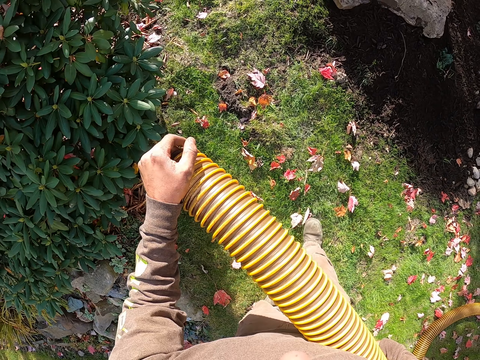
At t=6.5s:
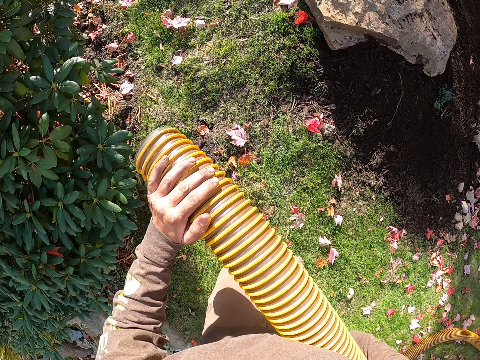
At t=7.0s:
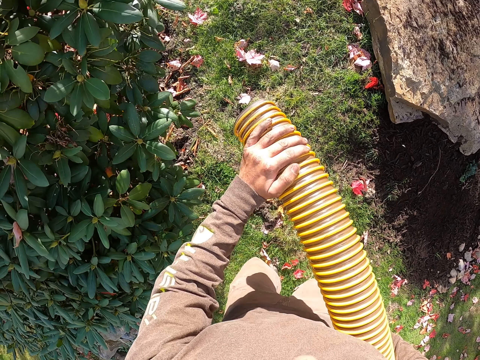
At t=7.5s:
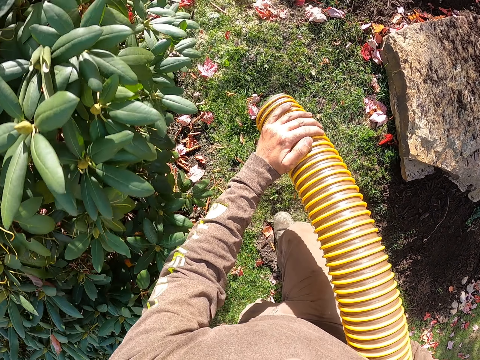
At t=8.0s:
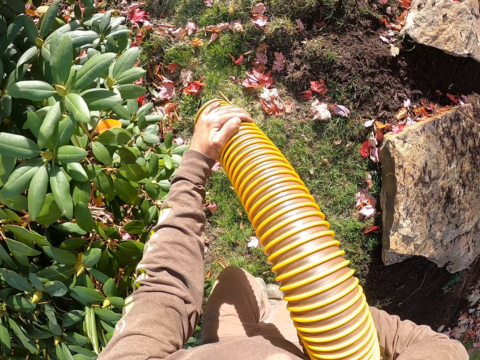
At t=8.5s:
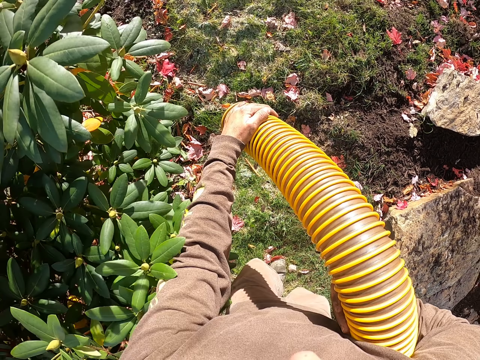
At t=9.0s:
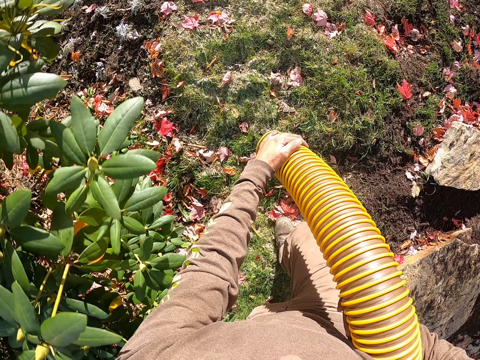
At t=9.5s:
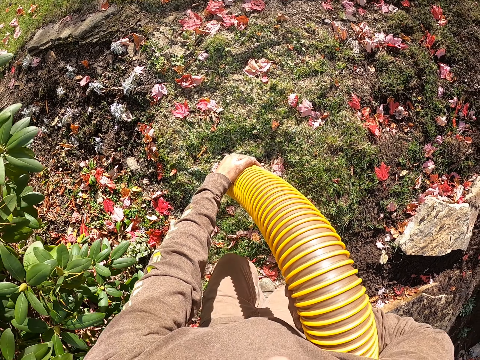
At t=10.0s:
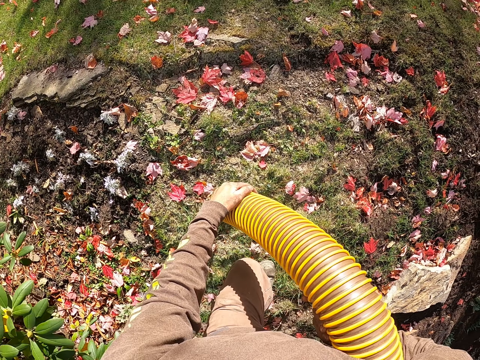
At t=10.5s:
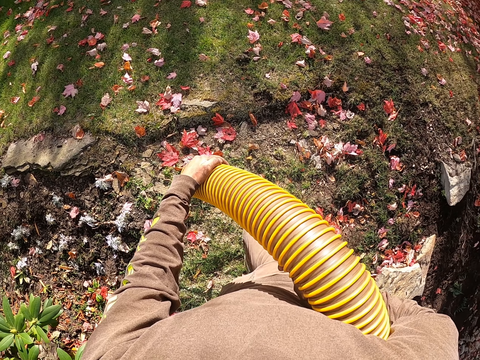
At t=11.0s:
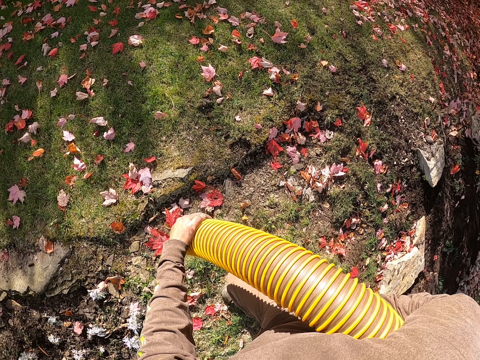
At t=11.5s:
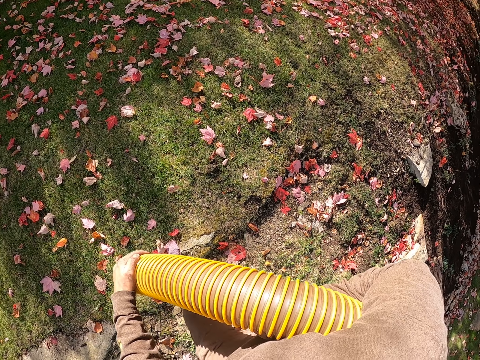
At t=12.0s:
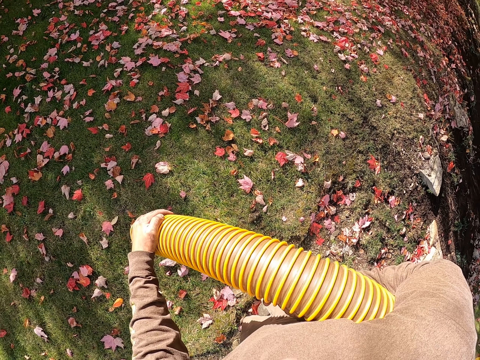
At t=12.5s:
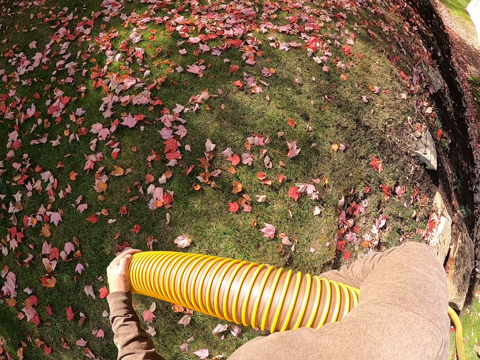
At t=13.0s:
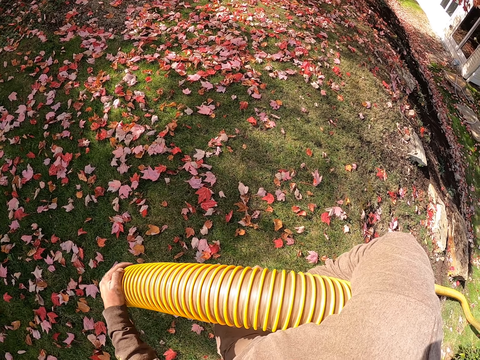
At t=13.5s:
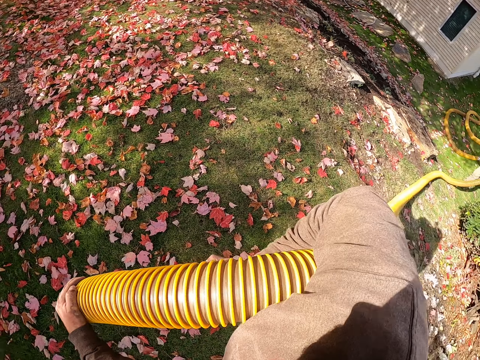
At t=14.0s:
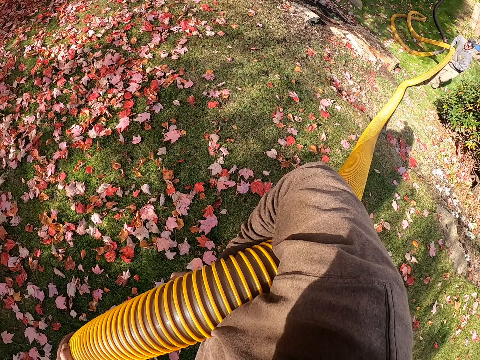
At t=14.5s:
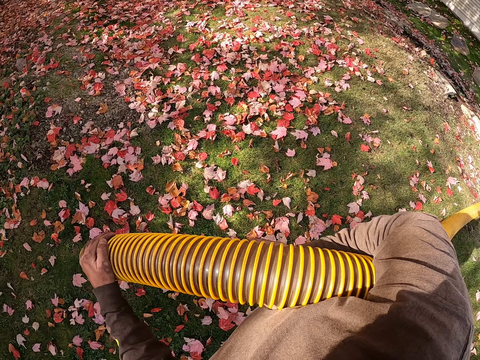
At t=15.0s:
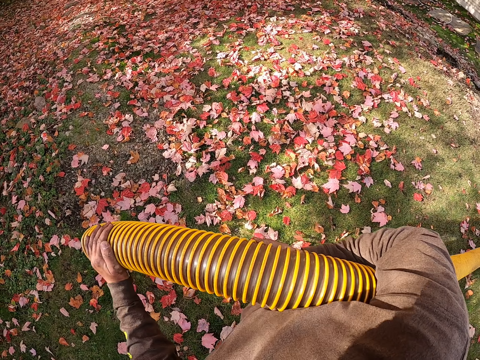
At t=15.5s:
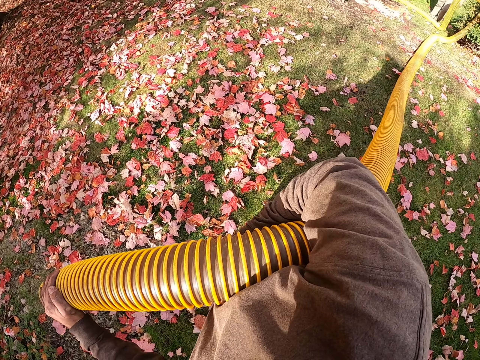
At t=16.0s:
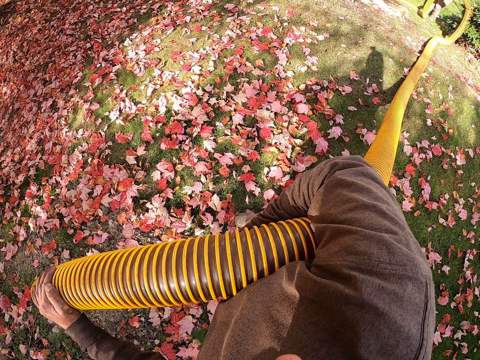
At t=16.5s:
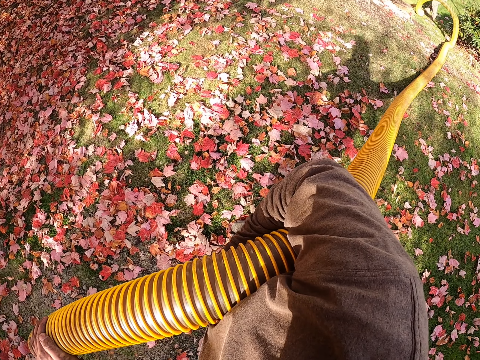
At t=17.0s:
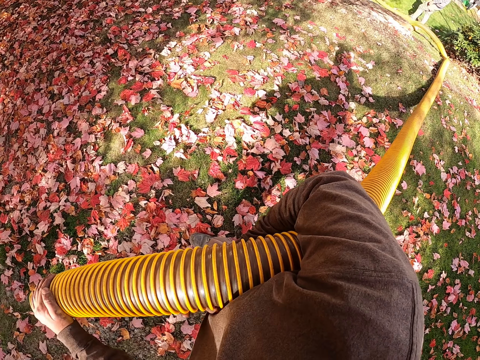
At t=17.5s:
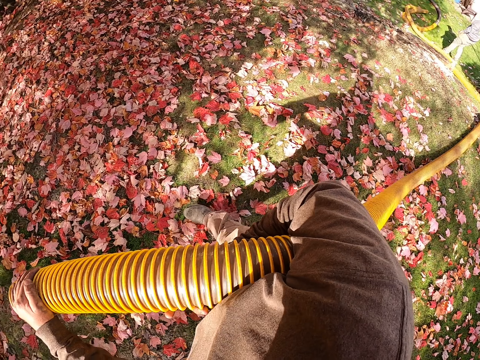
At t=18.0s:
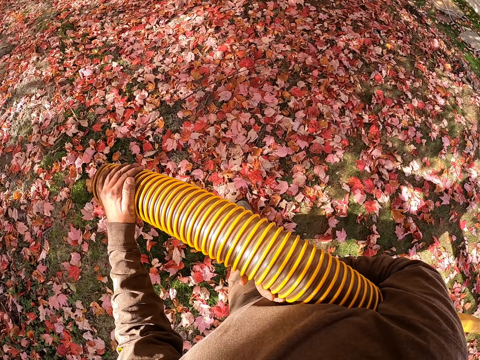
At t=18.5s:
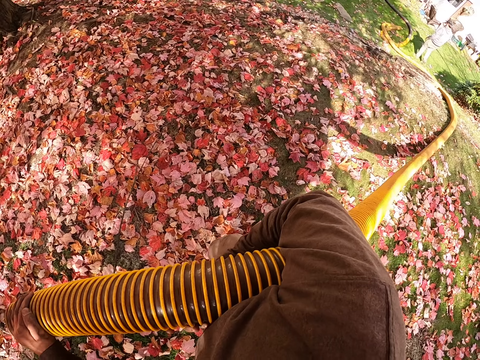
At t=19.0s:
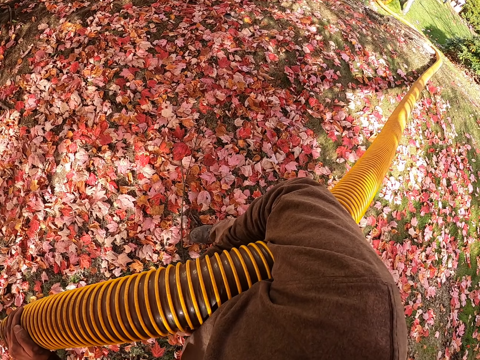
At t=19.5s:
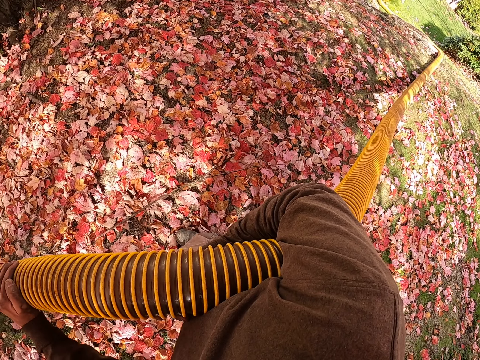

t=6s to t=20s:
The camera wearer walks in the garden. They bend the hose pipe. They walk in the garden. They look around the garden. They walk in the garden. They look around the garden. They walk in the garden.

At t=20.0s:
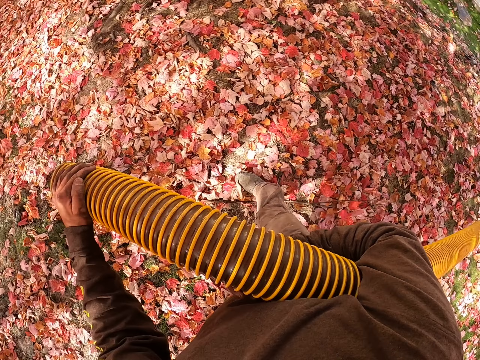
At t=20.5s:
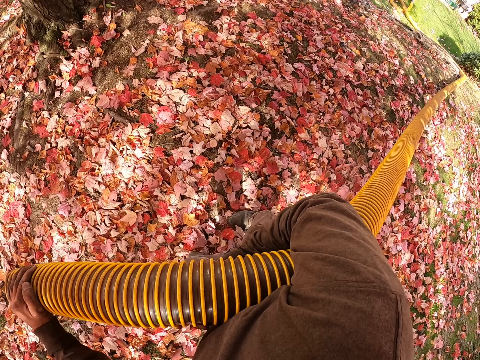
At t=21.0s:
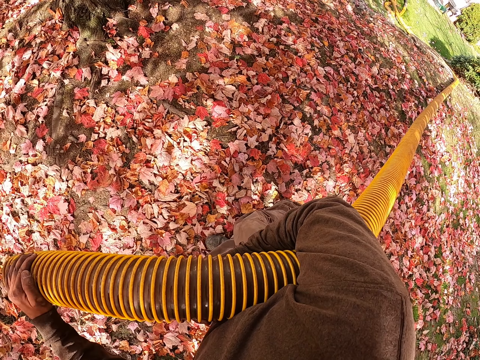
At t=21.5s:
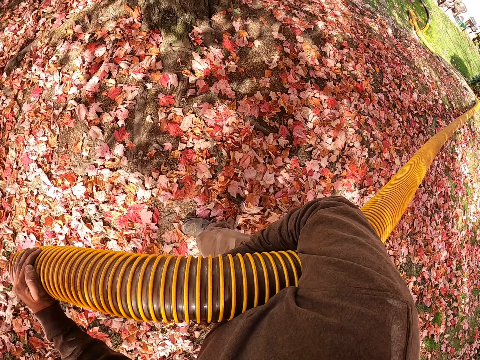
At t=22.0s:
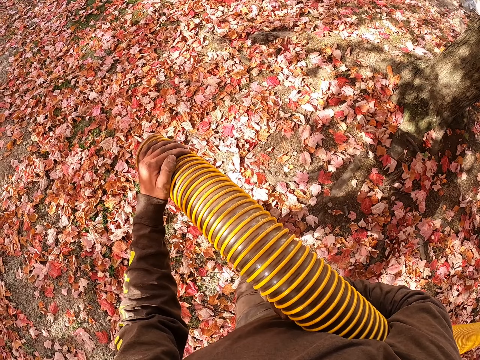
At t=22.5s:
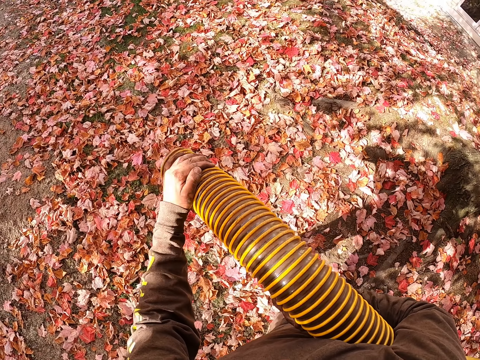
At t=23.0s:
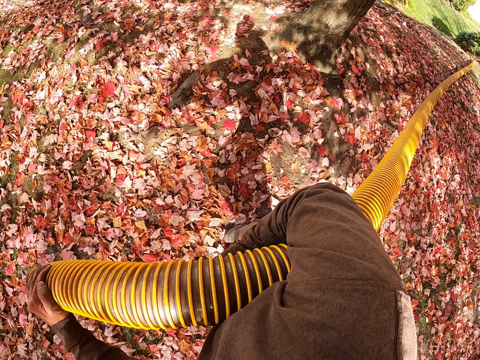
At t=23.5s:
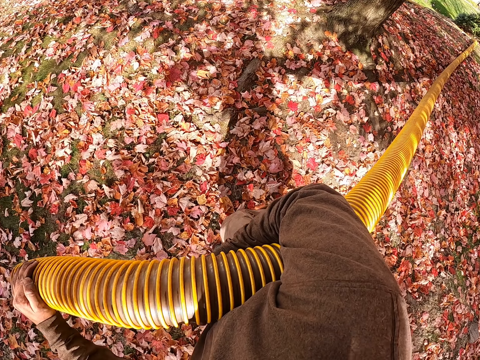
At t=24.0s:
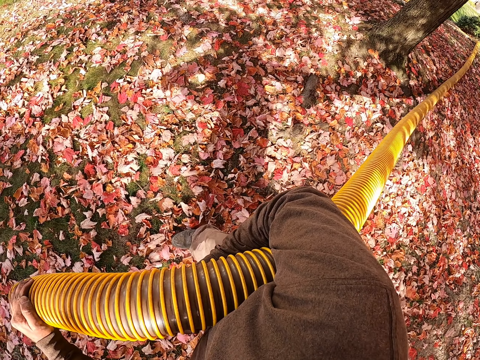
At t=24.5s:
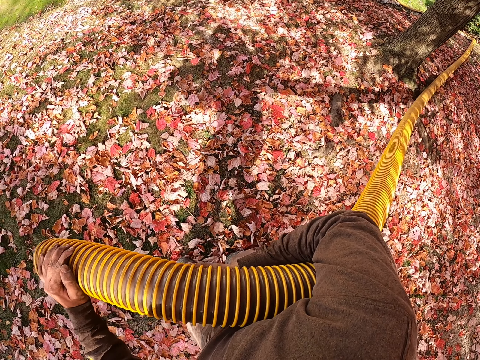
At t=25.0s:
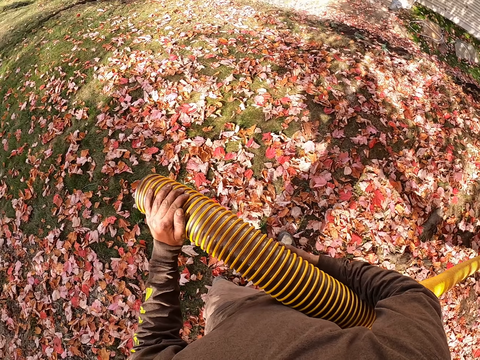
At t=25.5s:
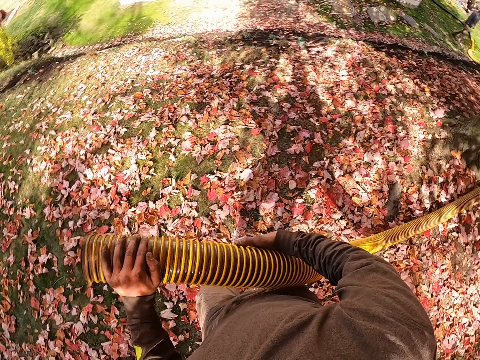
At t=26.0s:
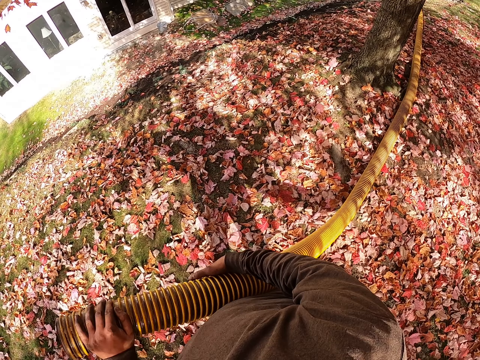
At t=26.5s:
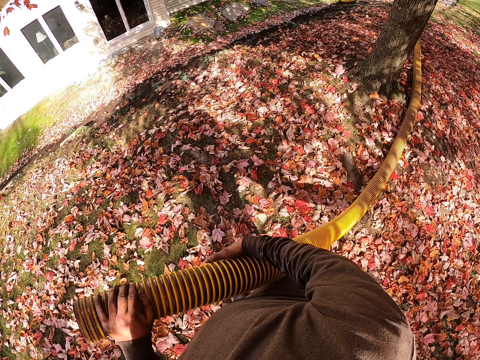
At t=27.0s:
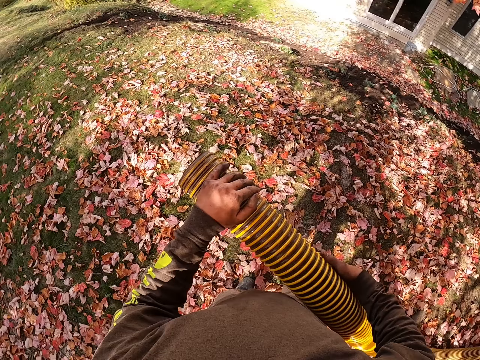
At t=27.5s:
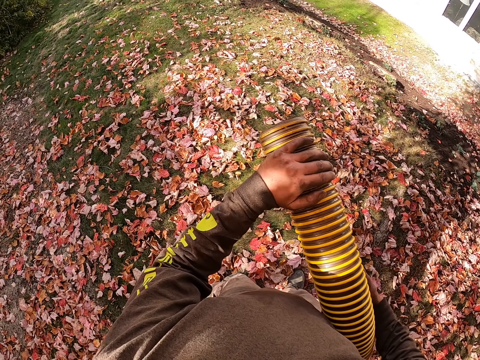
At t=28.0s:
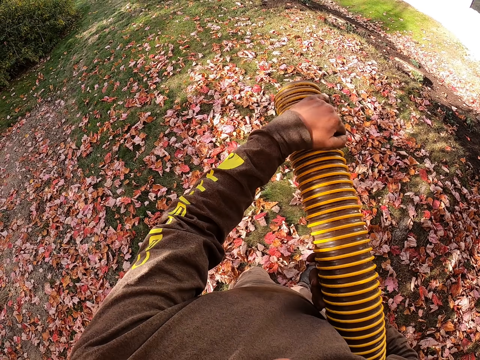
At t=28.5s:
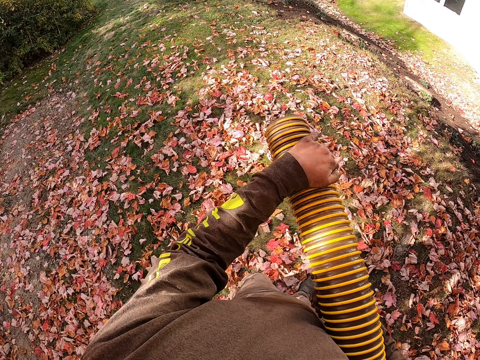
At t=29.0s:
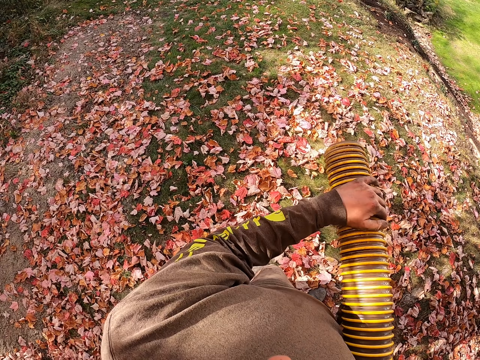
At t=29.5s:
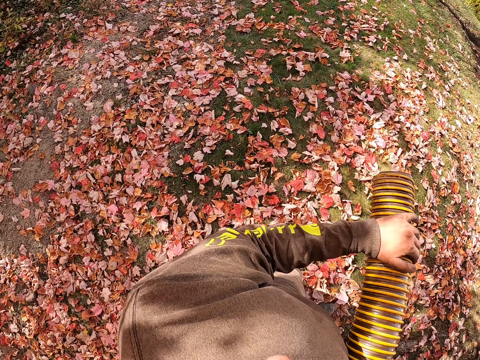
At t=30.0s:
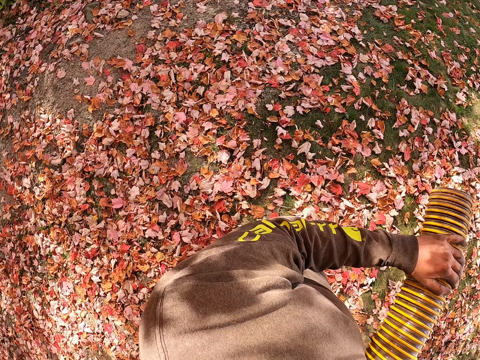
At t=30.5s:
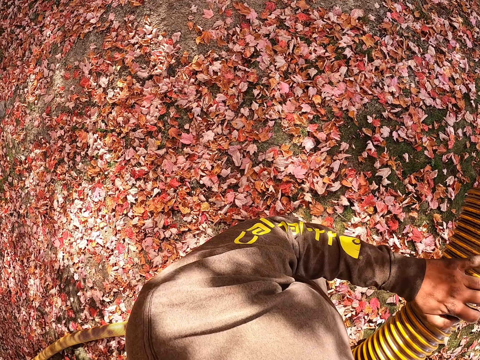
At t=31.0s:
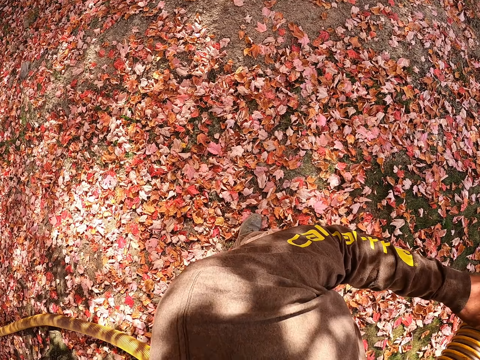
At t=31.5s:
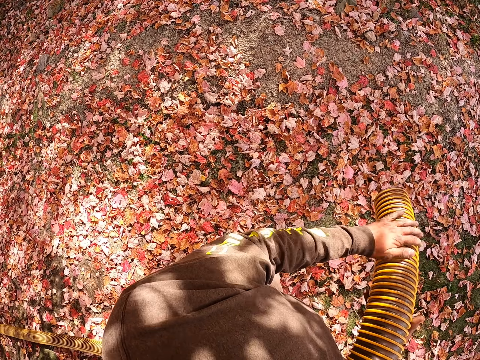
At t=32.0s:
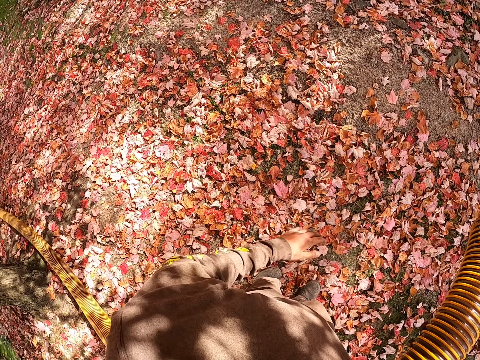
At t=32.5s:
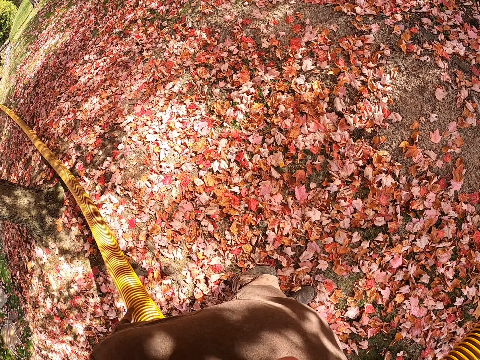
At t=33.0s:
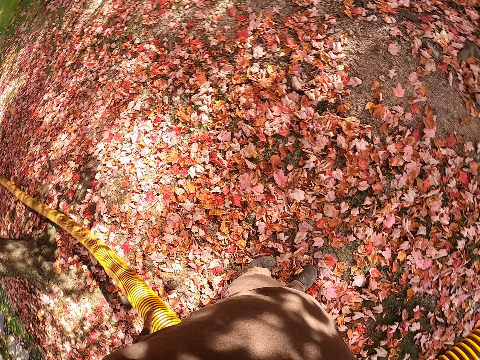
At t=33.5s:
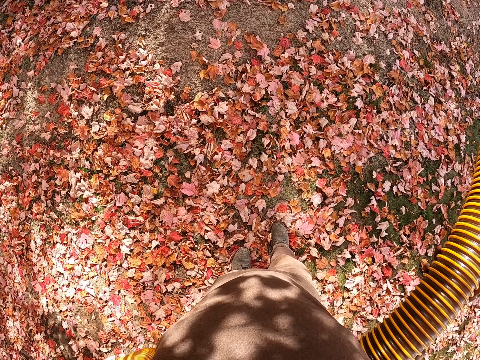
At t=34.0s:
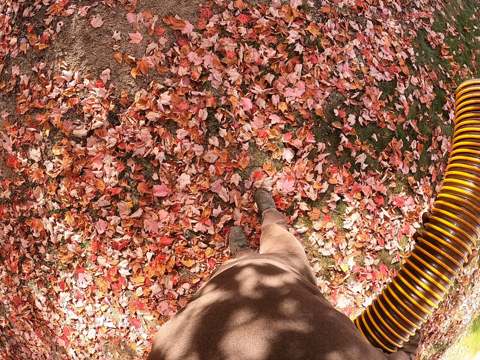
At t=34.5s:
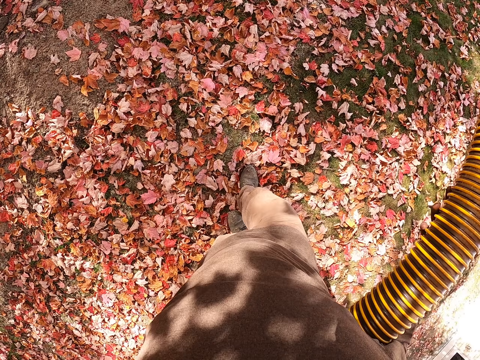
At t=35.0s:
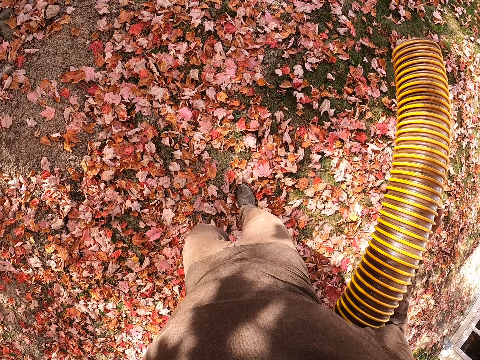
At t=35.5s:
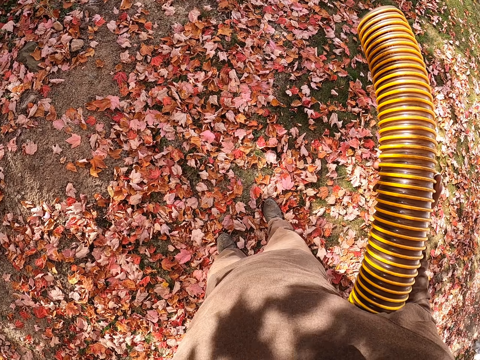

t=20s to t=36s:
The camera wearer looks around the garden. They walk in the garden. They look around the garden. They walk in the garden. They look around the garden. They walk in the garden. They adjust the hose pipe. They look around the garden. They bend the hose pipe. They look around the garden. They look around the garden. They adjust the hose pipe.
